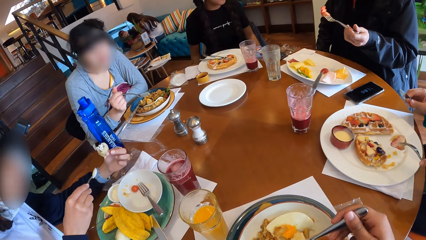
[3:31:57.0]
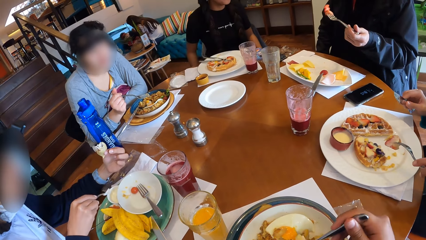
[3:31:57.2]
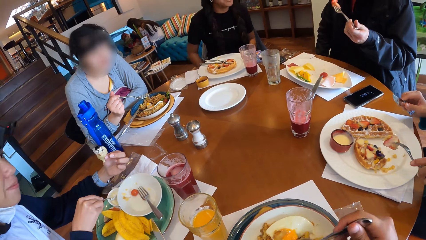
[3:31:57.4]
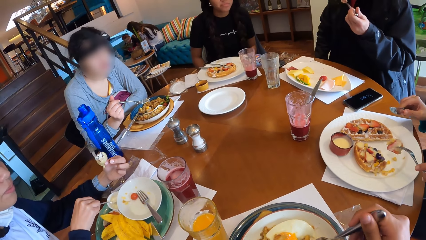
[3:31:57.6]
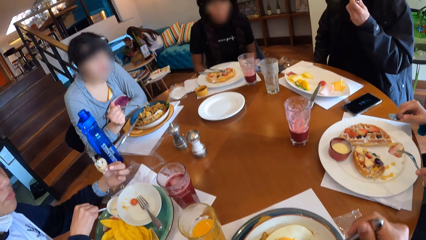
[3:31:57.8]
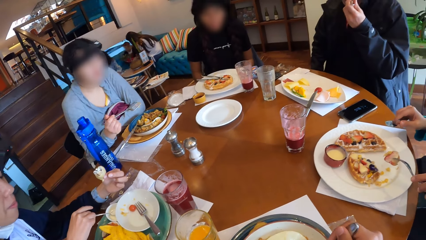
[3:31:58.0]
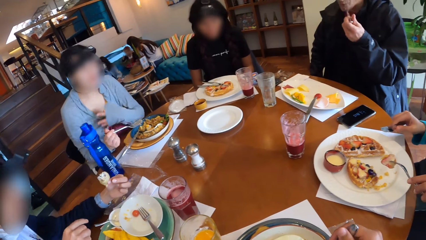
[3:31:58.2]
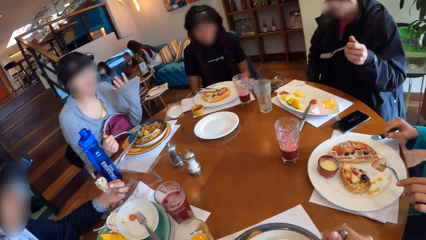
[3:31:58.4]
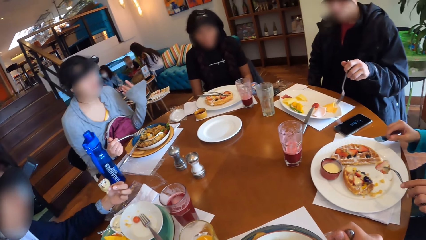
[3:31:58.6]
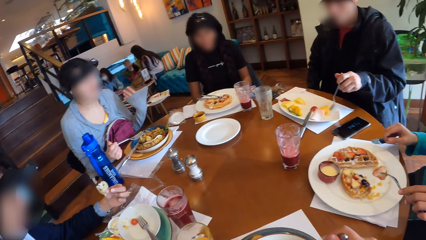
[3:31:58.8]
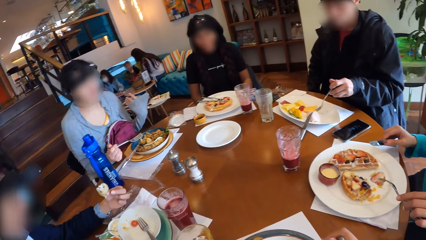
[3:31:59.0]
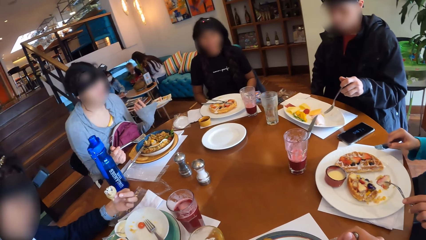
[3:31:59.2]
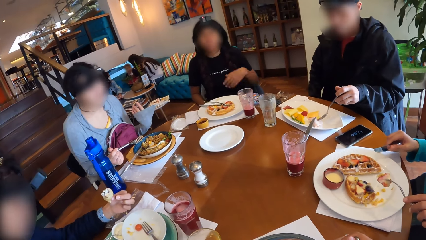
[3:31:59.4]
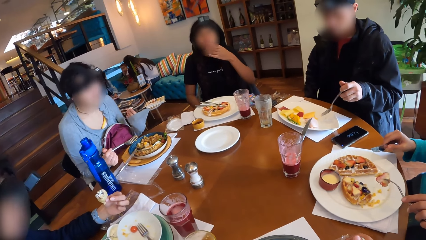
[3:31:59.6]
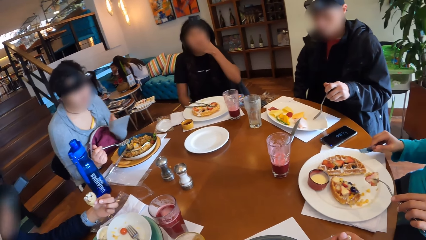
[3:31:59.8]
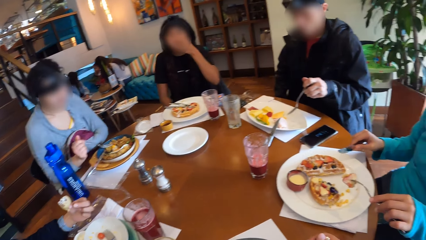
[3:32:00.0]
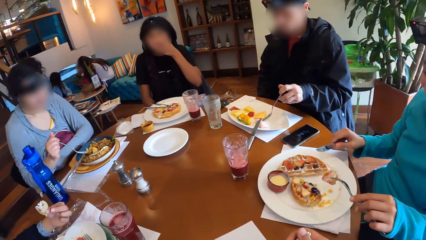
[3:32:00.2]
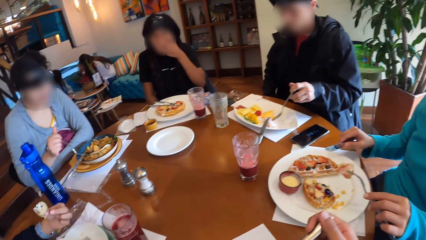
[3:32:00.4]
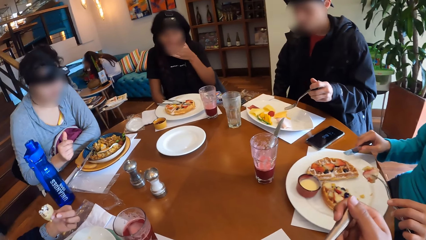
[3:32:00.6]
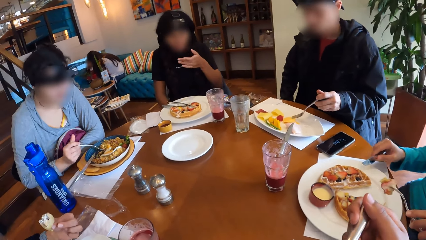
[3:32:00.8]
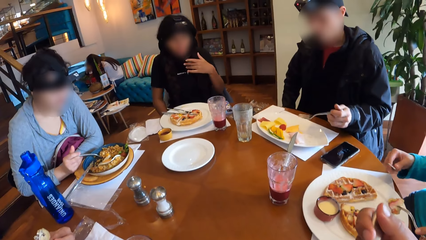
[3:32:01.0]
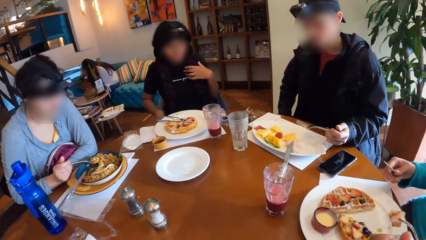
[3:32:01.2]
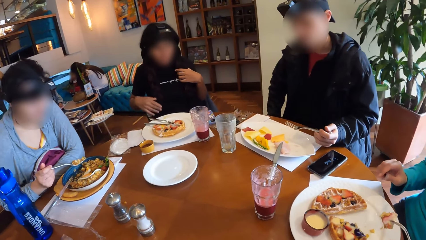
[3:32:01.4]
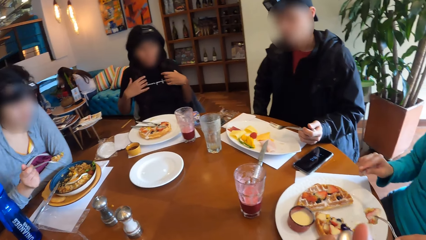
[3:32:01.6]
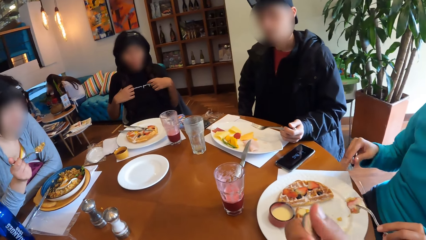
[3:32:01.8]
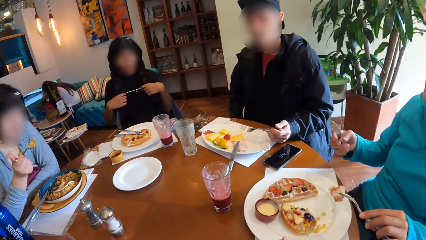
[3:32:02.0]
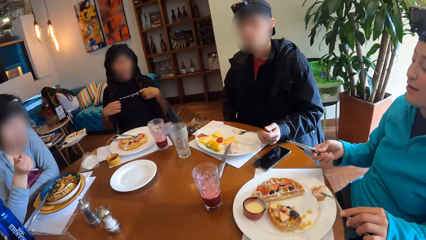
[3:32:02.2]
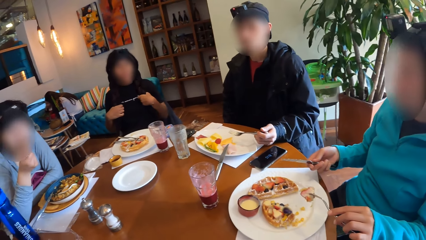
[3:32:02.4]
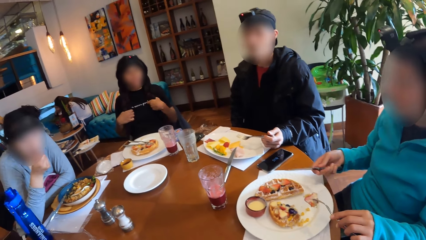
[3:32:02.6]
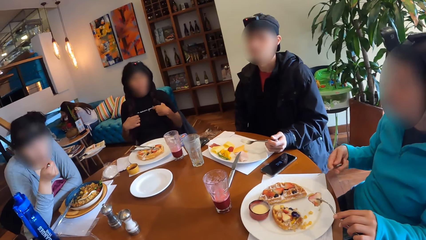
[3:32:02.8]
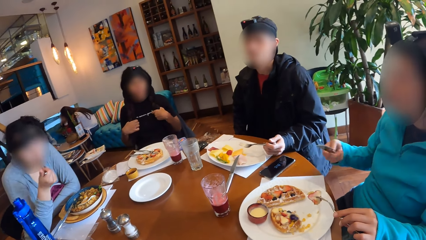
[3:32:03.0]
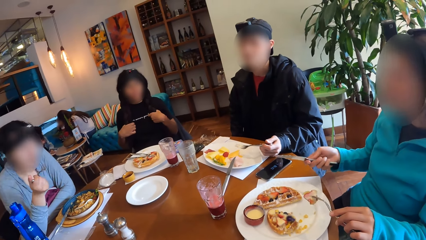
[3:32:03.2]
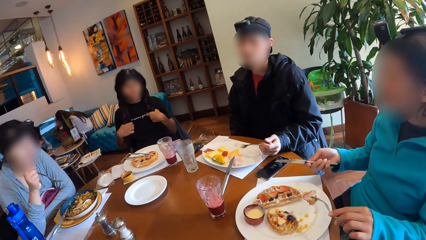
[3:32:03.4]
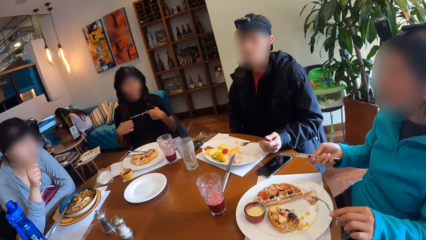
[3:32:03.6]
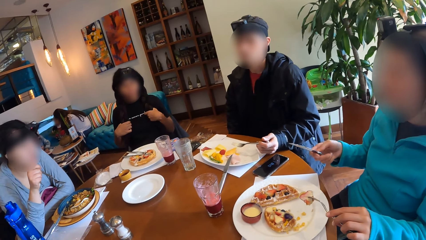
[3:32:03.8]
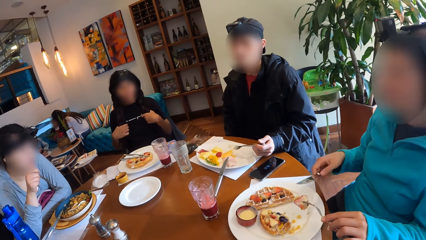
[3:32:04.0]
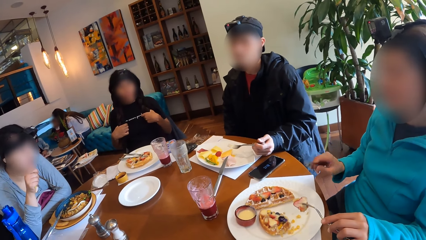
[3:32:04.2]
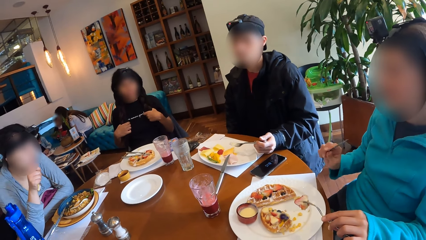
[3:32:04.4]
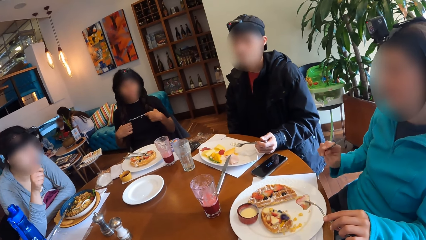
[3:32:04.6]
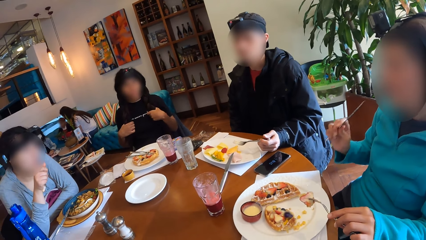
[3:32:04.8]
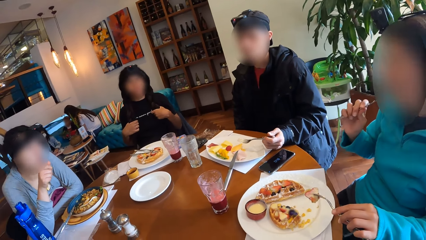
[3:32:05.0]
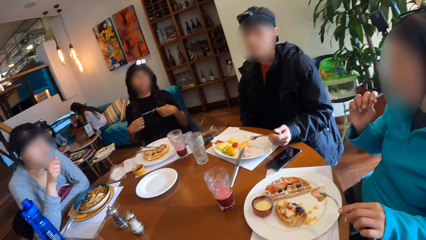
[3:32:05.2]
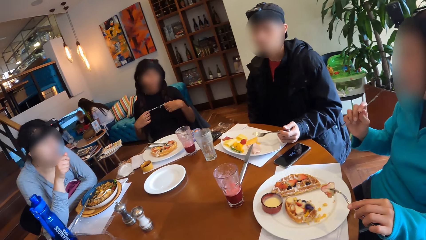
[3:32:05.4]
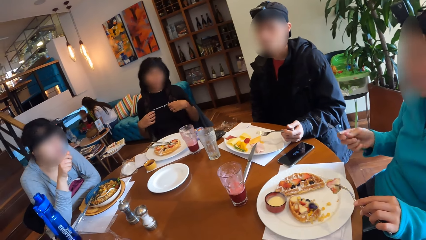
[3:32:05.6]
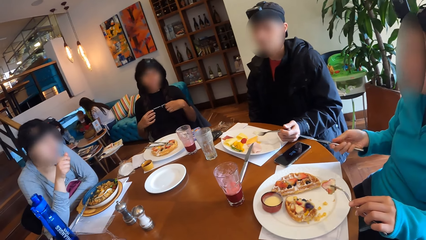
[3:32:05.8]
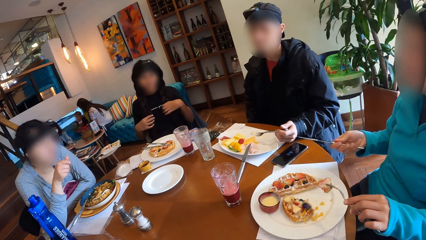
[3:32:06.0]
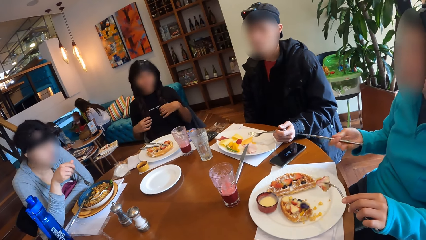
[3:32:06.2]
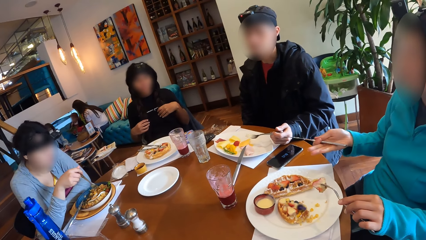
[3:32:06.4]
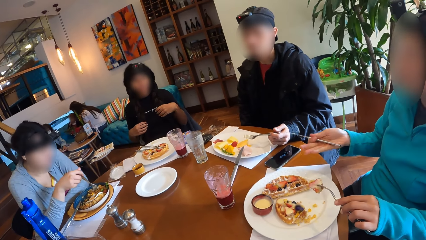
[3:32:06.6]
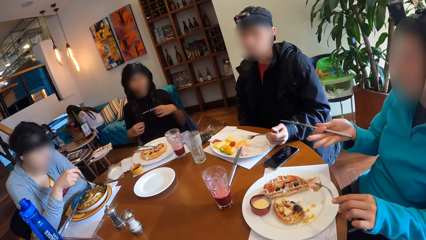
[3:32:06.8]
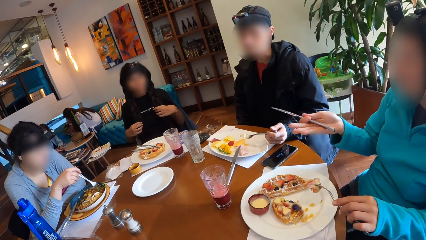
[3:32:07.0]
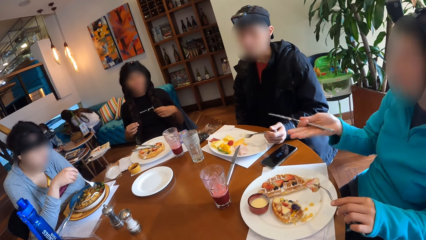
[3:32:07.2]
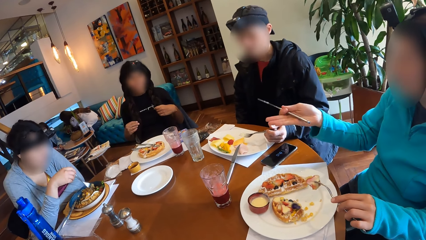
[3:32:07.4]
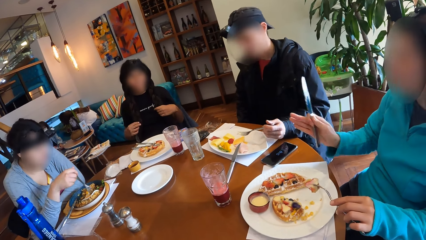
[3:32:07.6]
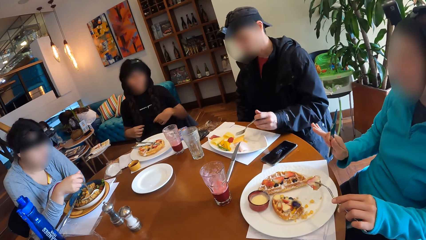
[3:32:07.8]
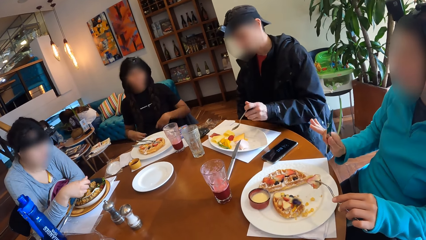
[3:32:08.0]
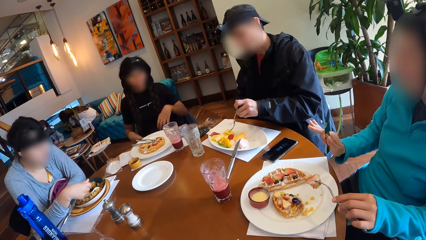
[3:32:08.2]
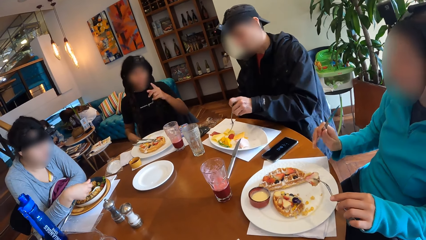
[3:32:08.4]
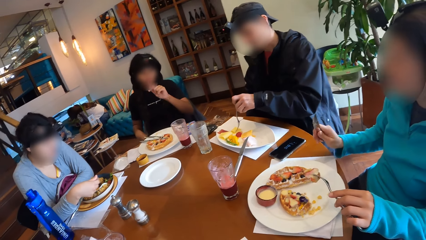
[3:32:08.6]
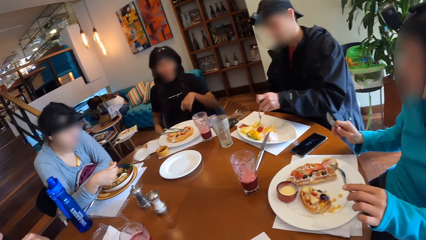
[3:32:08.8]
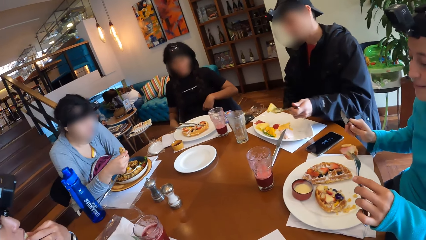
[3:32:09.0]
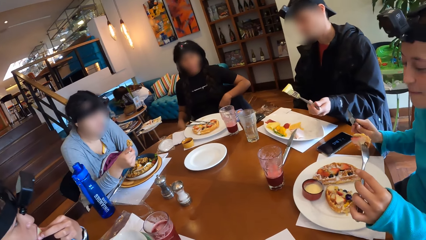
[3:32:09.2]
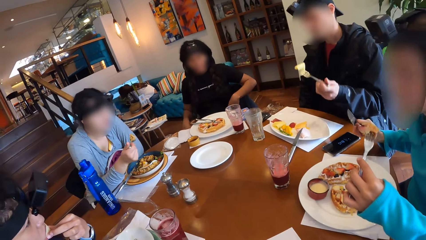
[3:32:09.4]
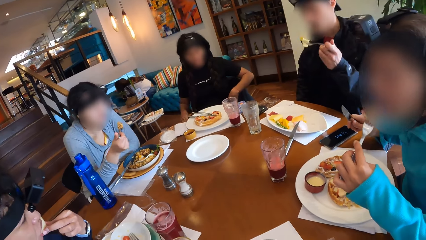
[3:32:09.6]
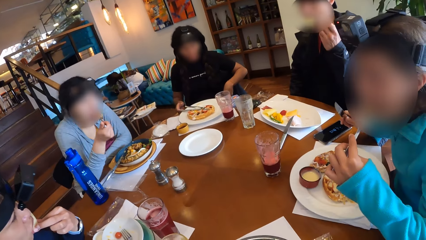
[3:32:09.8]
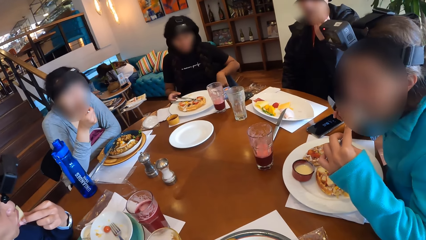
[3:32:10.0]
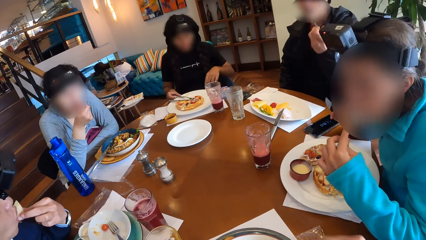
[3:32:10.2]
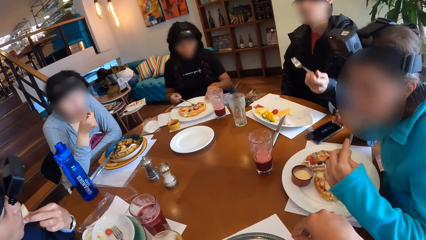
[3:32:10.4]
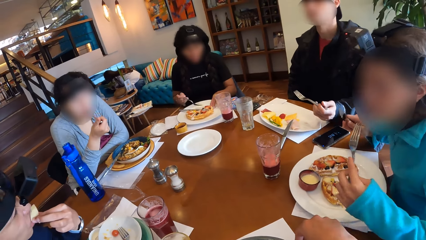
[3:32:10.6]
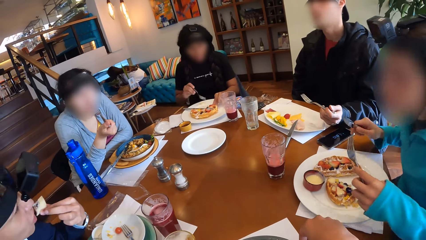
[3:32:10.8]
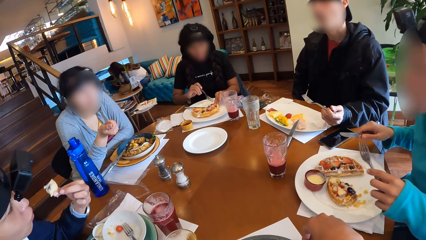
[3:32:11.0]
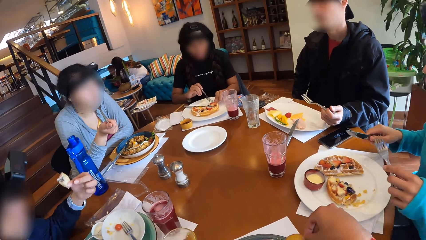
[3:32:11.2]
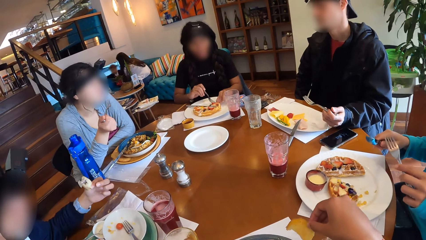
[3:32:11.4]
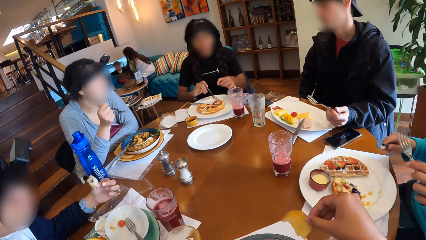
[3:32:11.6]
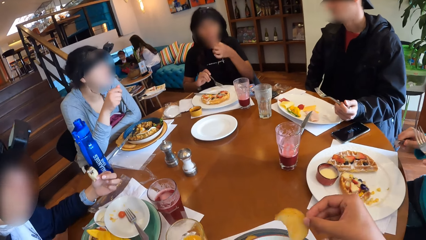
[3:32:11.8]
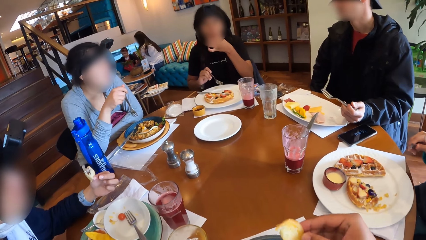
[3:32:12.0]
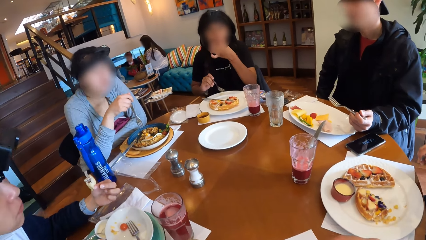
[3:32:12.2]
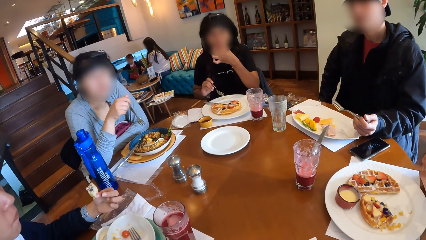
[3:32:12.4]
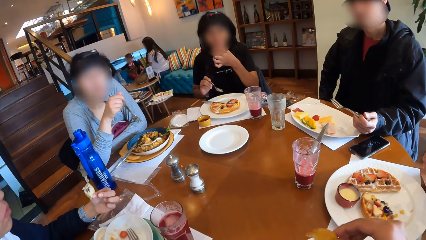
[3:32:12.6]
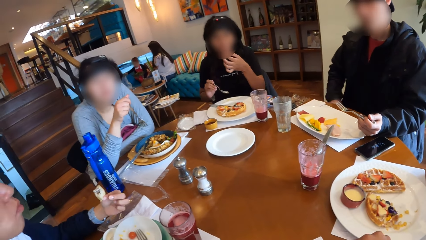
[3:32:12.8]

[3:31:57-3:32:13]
A man eats the fruit in the fork in his left hand. A woman lifts her left hand up. Another woman raises her left hand to her mouth. The first woman scoops salad from her plate on the table with the fork in her right hand. The second woman places her left hand on her hair. The first woman eats the salad in the fork in her right hand. The second woman places her right hand on her hair. A third woman interacts with the first woman and the second woman. The camera wearer looks around. The man picks up a fruit from the plate on the table with the fork in his left hand. The first woman scoops salad from her plate on the table with the fork in her right hand. A fourth woman eats the pie in her left hand. The third woman eats the waffle in the fork in her left hand. The first woman eats the salad in the fork in her right hand. The man eats the fruit in the fork in his left hand. The second woman picks up the fork from the plate on the table with her right hand, picks up a piece of waffle from the plate with her left hand, and puts the piece of waffle in her left hand in her mouth. The camera wearer eats food. The first woman interacts with the man.
